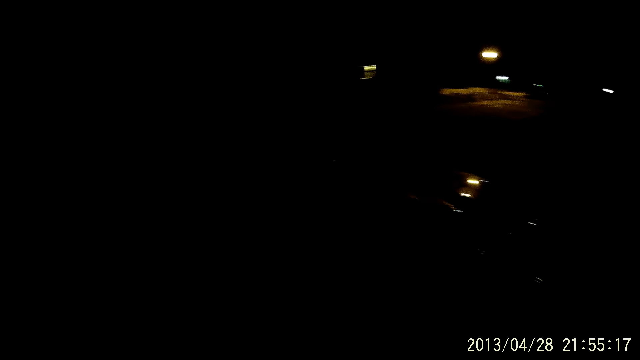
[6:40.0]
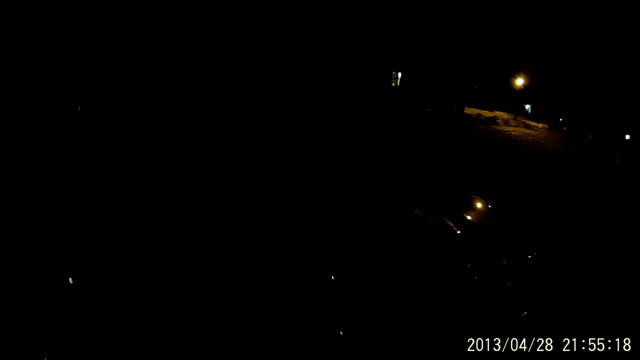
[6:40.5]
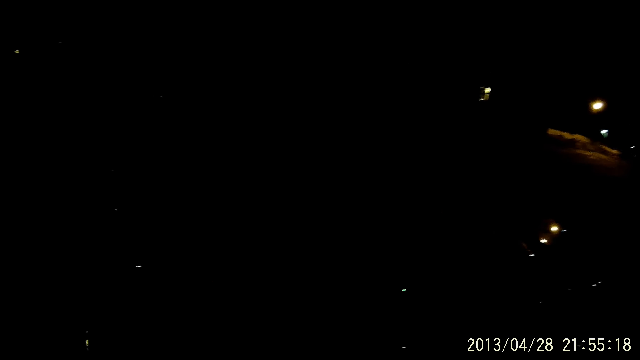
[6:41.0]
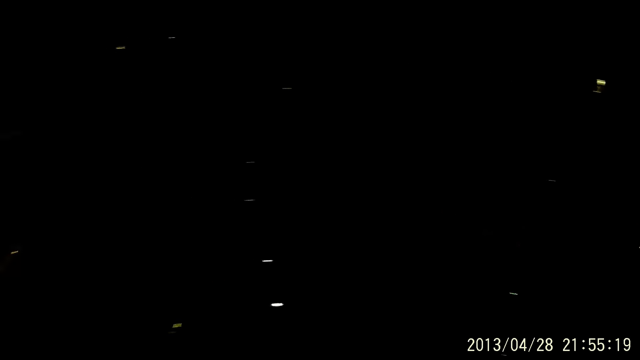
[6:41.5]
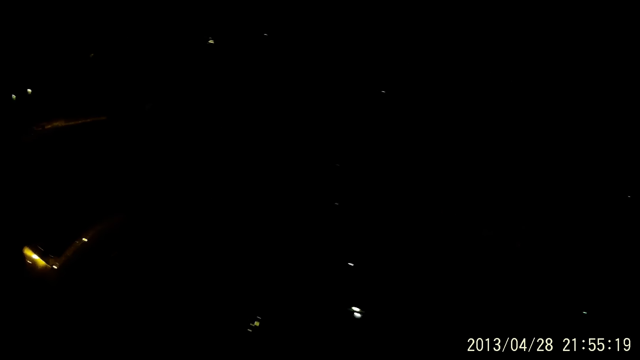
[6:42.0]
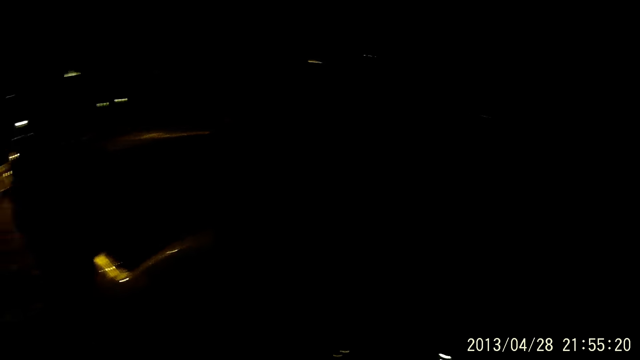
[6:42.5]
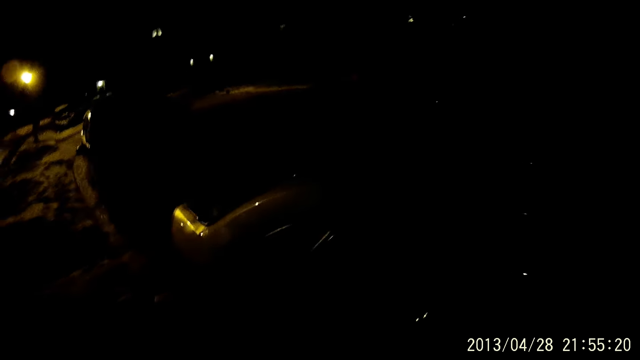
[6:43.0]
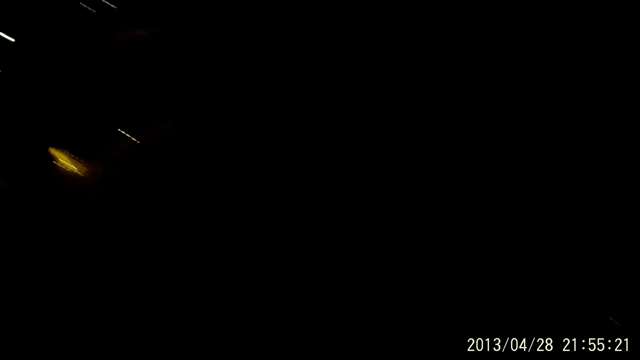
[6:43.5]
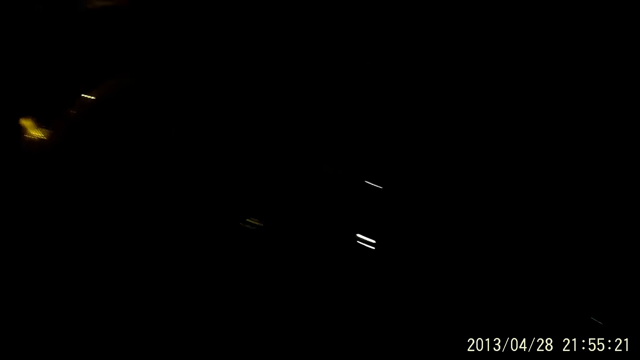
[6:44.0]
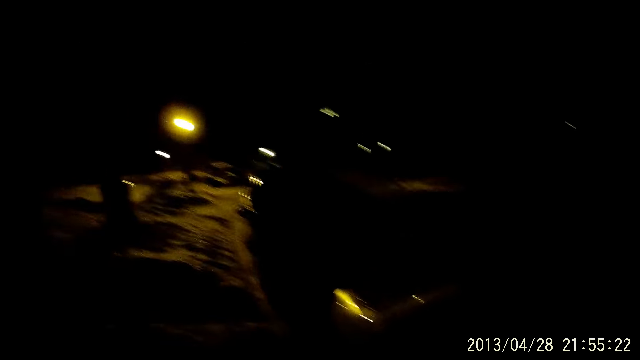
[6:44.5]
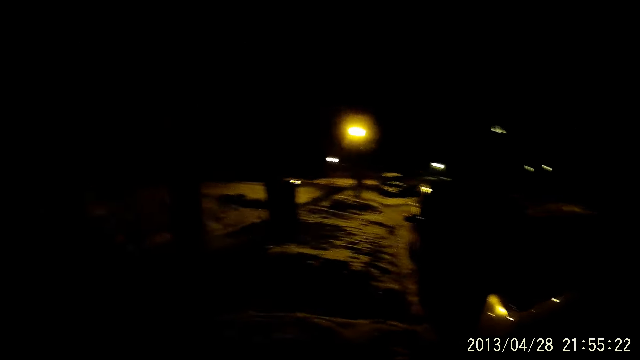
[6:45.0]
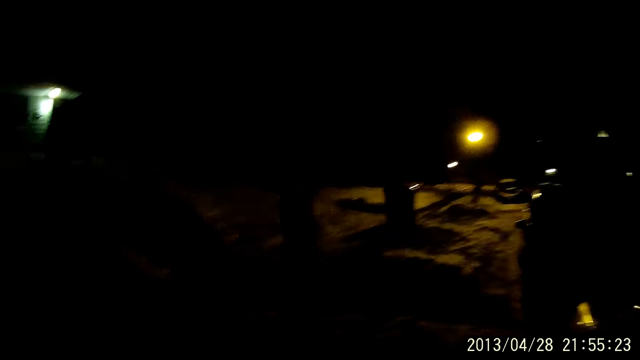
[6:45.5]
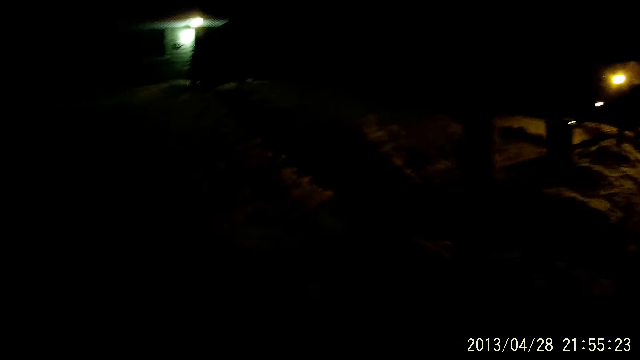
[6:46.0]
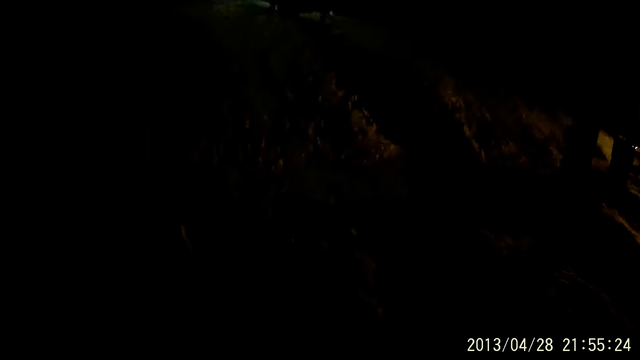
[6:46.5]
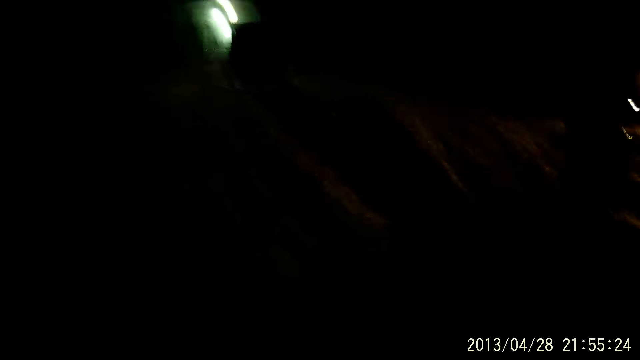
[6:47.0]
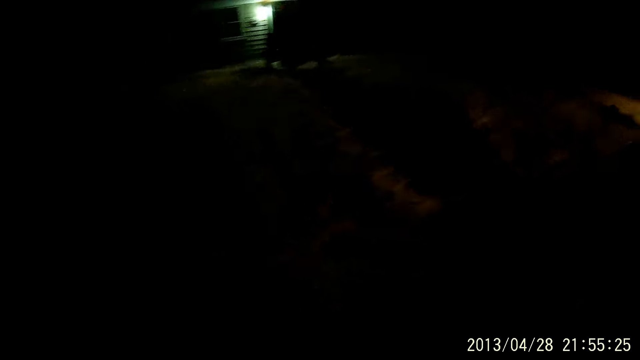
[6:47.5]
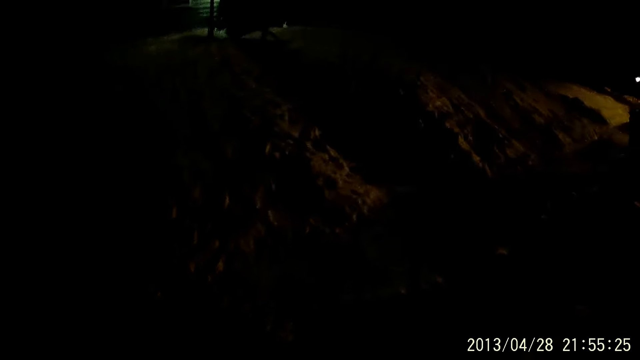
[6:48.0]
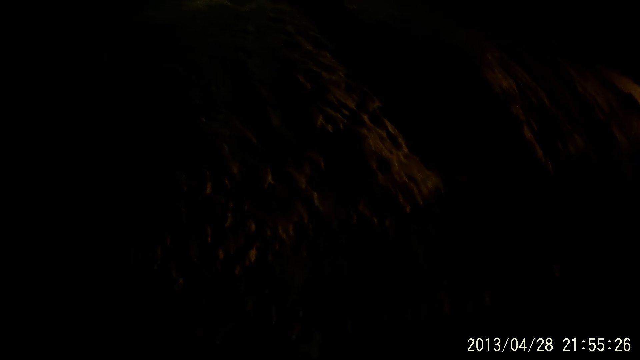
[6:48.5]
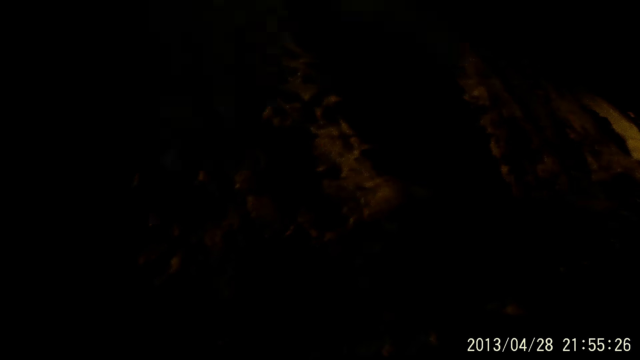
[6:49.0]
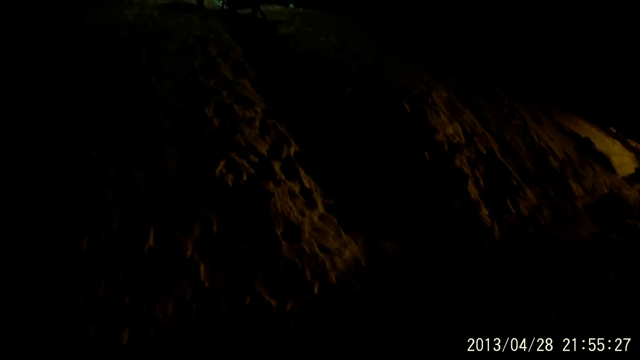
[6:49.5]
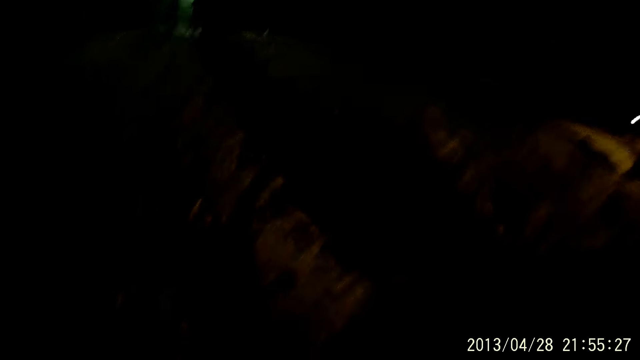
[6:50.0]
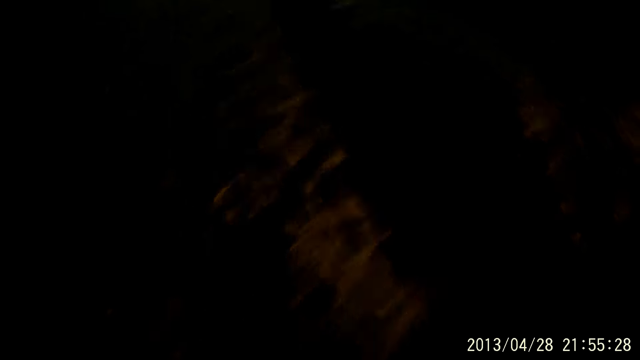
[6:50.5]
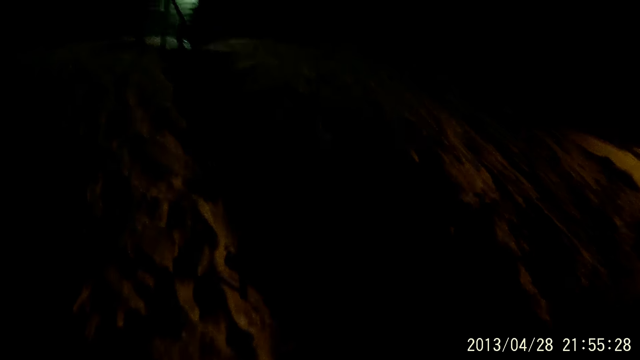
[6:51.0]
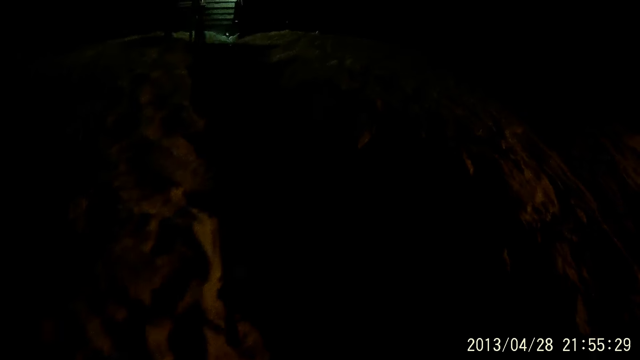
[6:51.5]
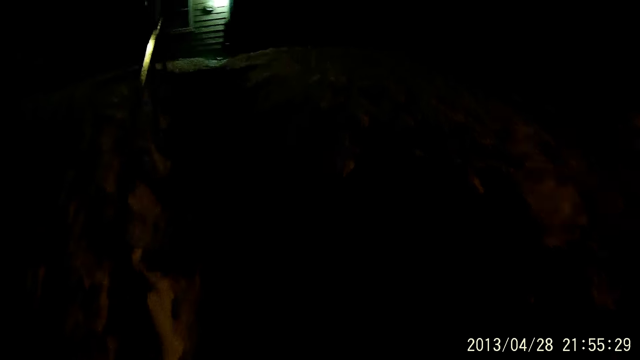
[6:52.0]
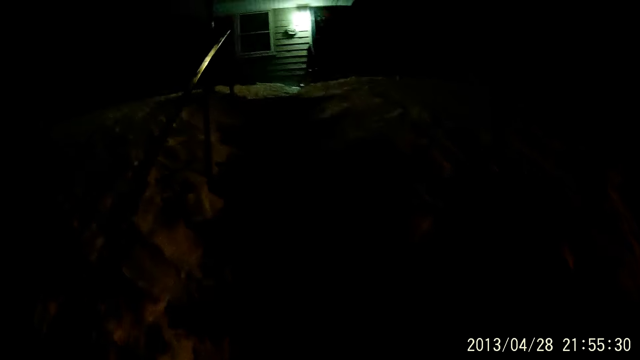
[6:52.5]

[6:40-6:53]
The camera wearer walks.

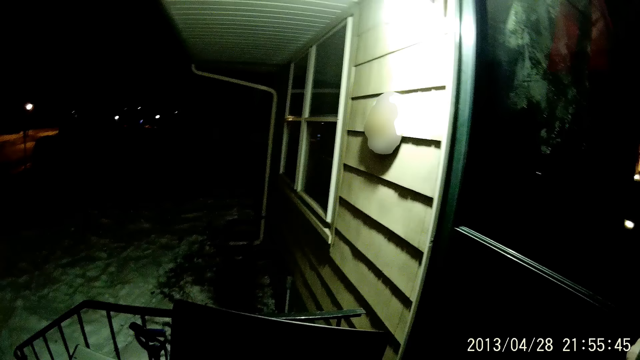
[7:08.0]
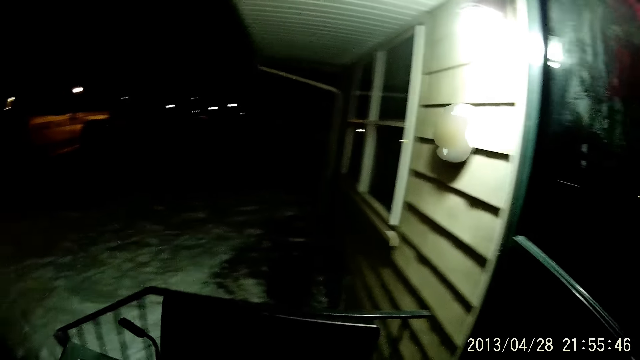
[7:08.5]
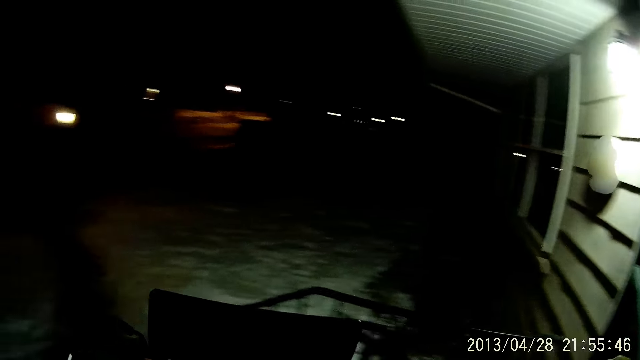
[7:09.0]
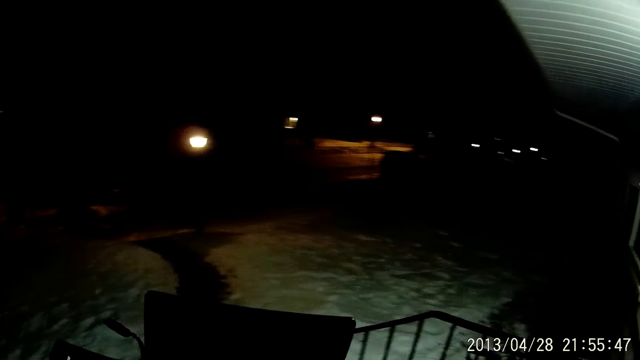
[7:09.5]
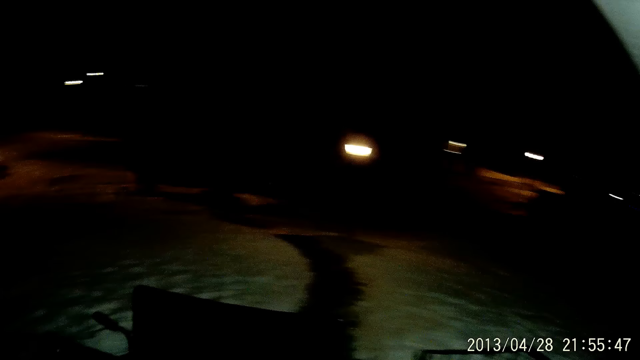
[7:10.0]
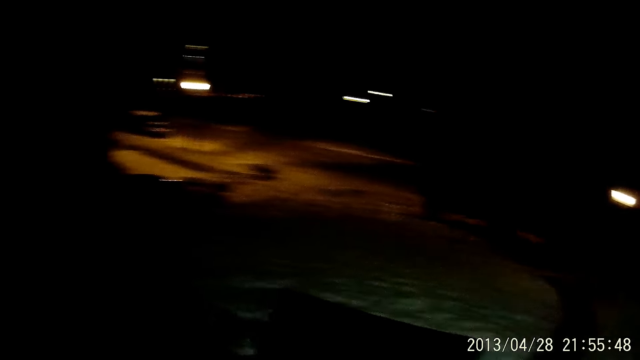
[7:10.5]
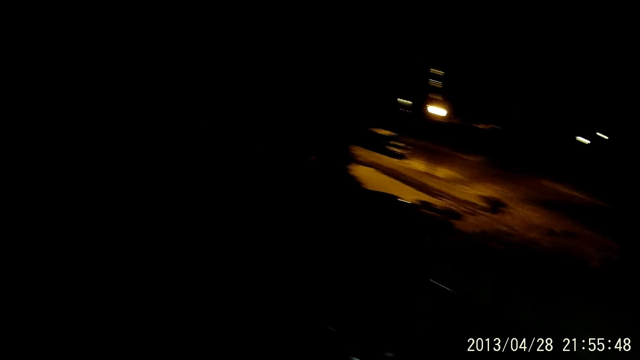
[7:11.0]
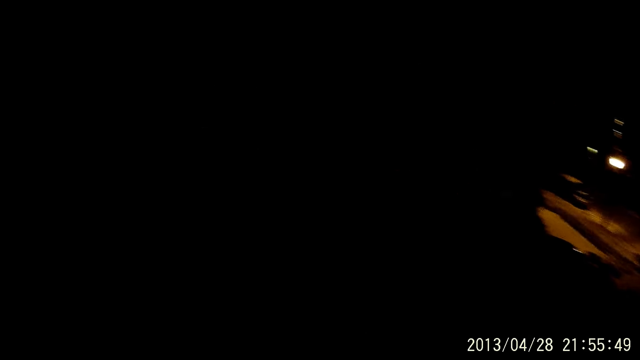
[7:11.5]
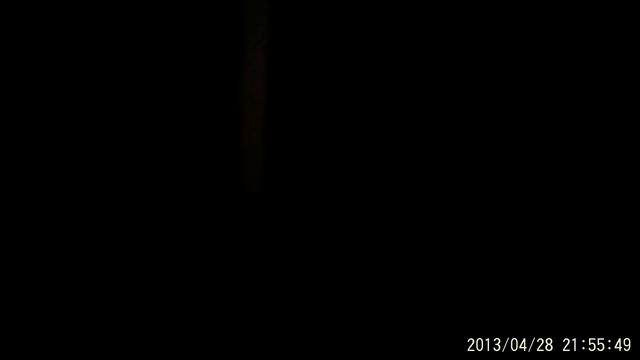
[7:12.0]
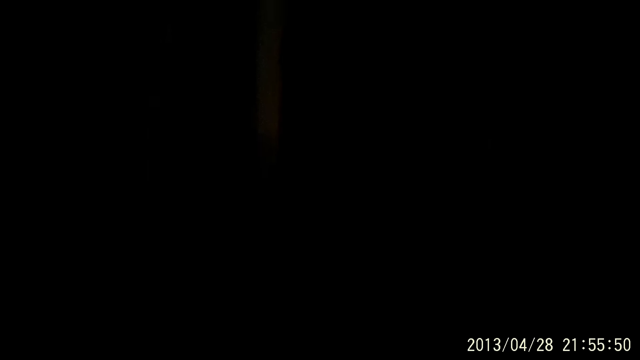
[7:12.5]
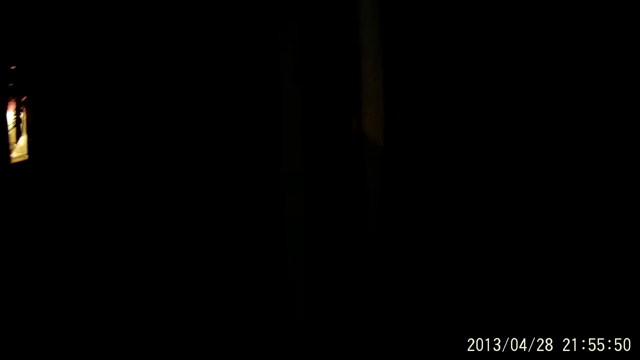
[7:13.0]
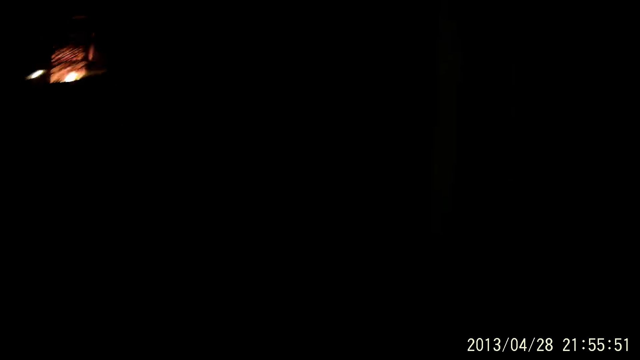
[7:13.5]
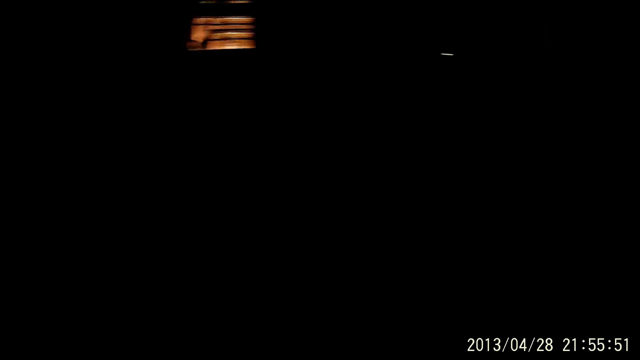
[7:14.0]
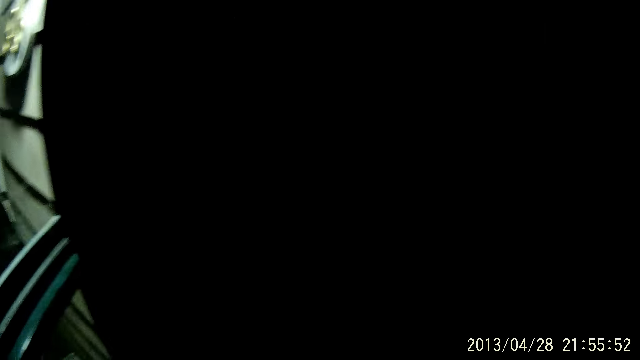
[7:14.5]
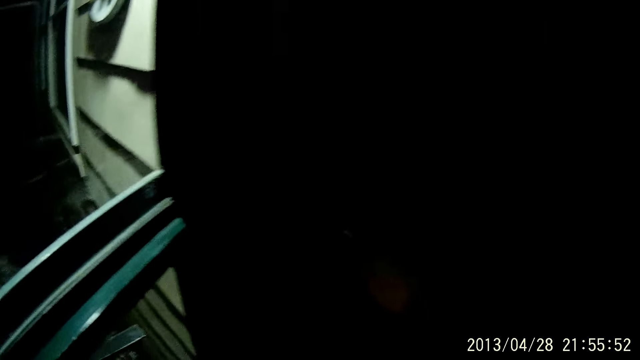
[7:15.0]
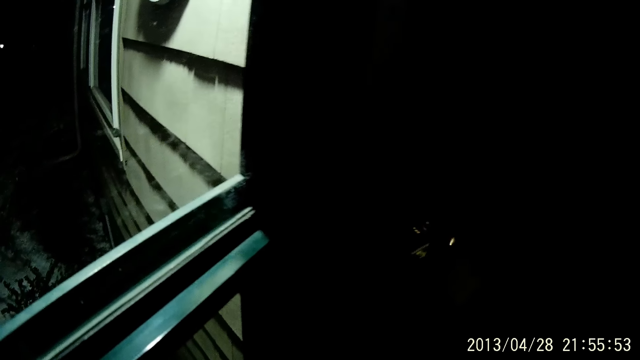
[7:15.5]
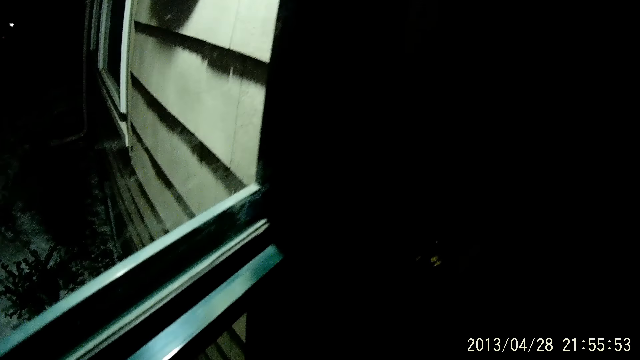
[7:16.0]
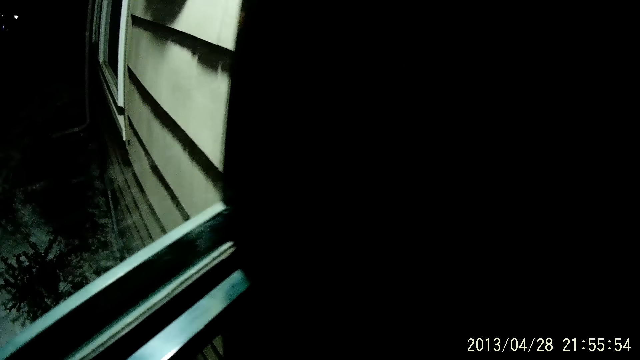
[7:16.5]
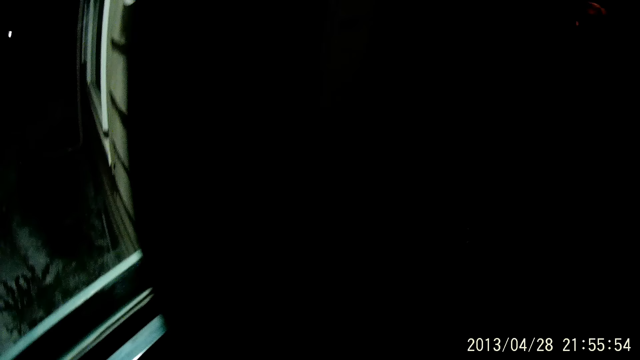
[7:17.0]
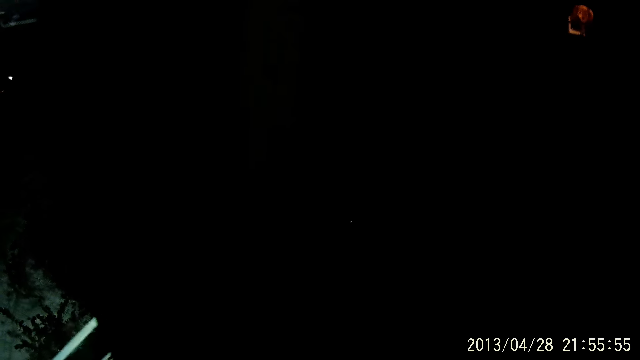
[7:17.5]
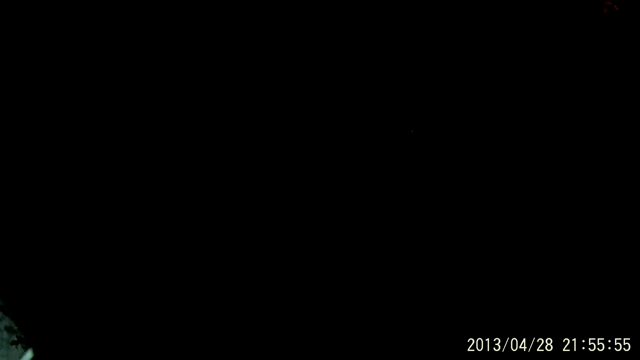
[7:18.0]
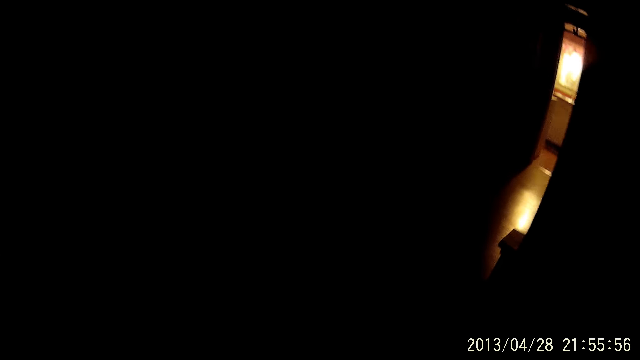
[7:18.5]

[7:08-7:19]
The camera wearer opens a door. They open the door.
